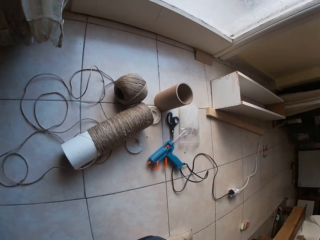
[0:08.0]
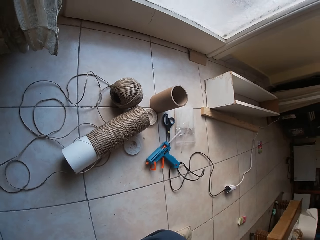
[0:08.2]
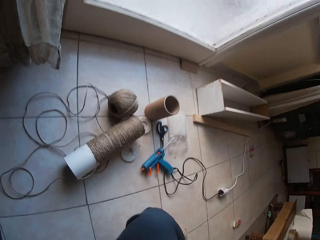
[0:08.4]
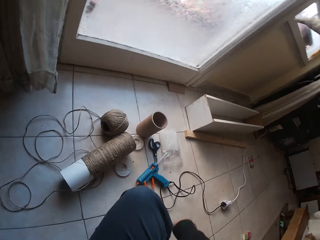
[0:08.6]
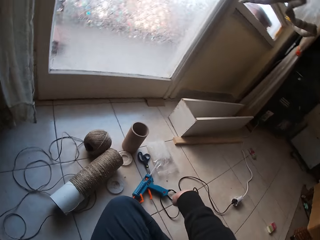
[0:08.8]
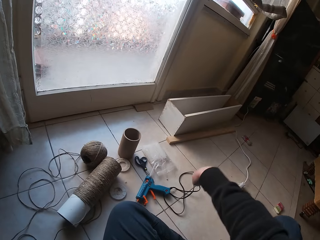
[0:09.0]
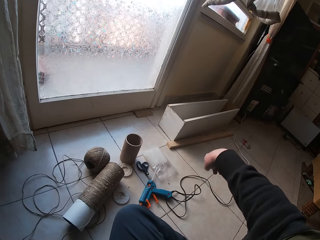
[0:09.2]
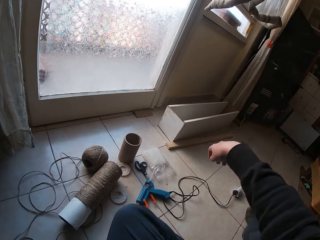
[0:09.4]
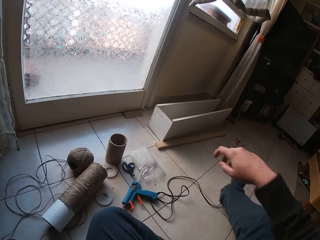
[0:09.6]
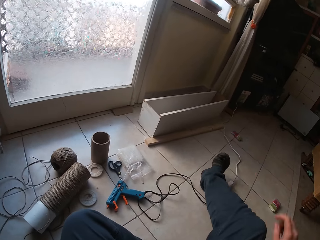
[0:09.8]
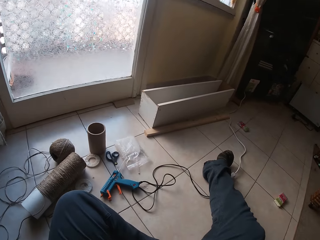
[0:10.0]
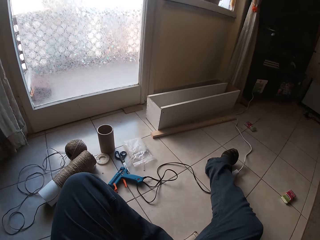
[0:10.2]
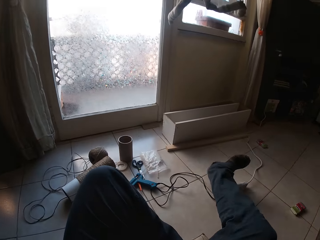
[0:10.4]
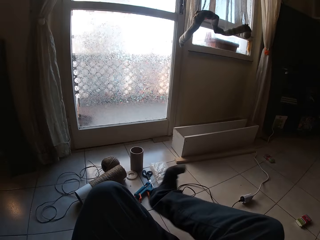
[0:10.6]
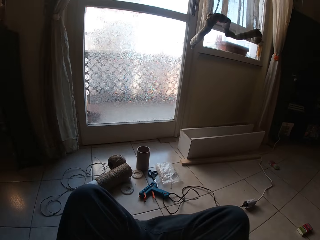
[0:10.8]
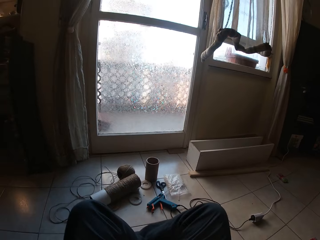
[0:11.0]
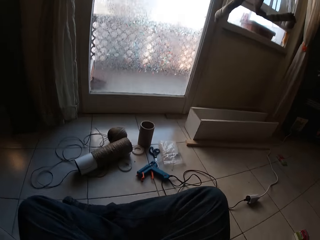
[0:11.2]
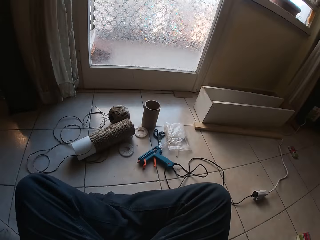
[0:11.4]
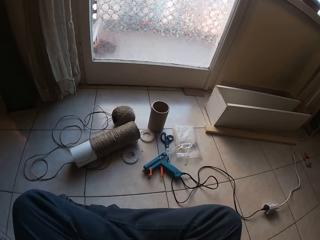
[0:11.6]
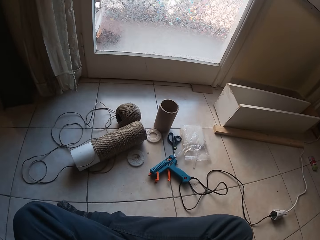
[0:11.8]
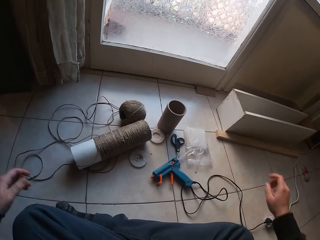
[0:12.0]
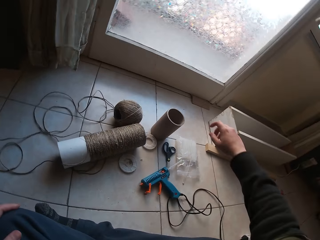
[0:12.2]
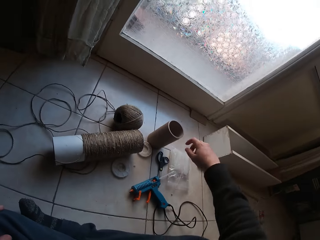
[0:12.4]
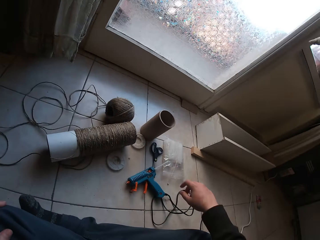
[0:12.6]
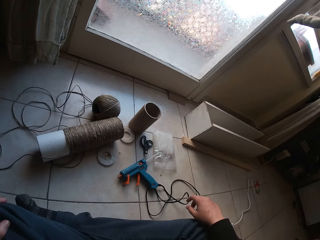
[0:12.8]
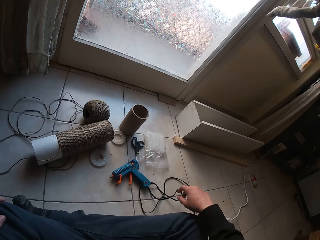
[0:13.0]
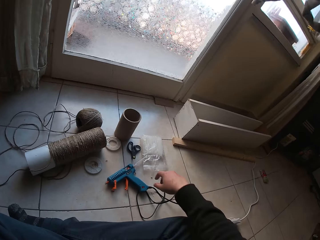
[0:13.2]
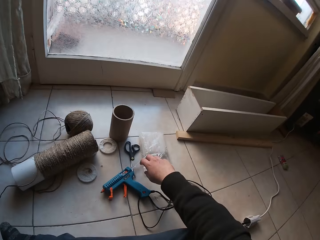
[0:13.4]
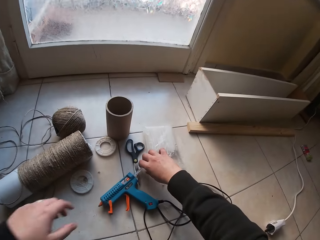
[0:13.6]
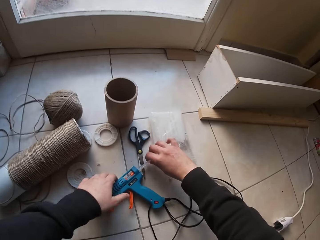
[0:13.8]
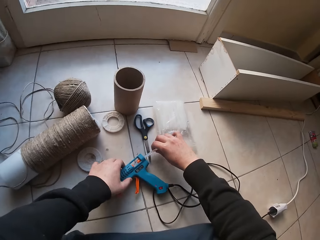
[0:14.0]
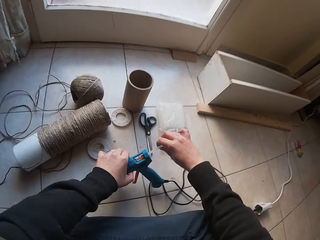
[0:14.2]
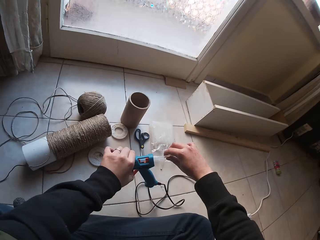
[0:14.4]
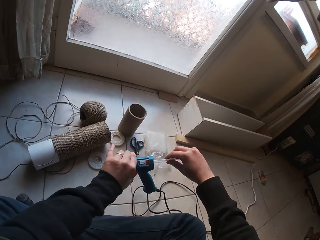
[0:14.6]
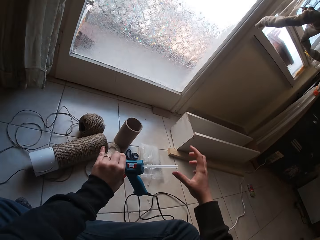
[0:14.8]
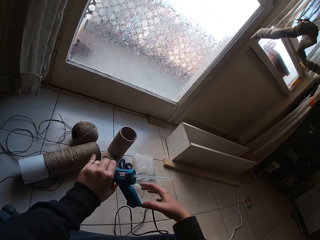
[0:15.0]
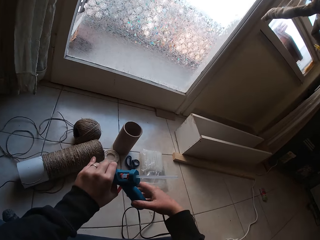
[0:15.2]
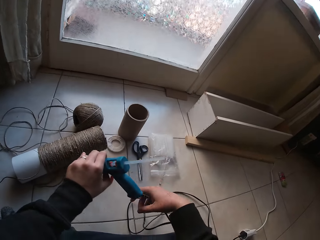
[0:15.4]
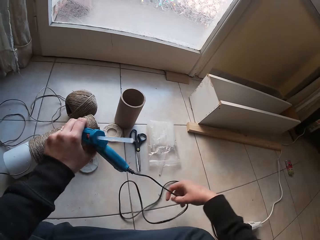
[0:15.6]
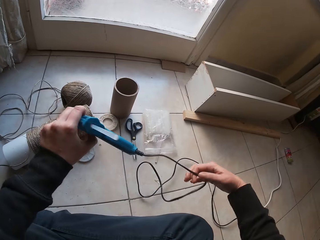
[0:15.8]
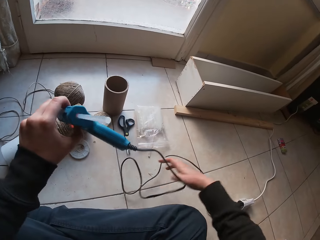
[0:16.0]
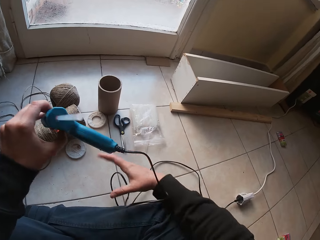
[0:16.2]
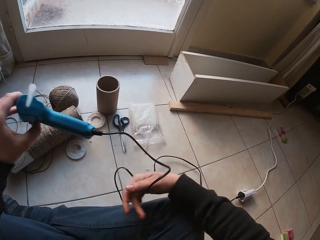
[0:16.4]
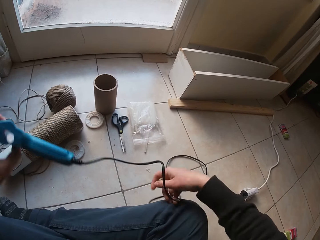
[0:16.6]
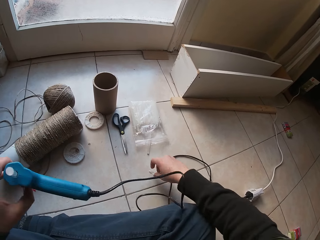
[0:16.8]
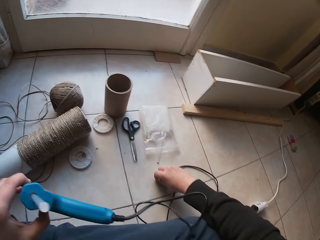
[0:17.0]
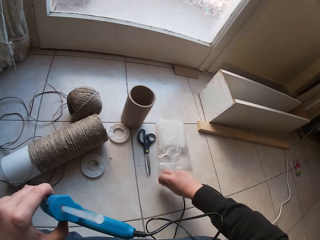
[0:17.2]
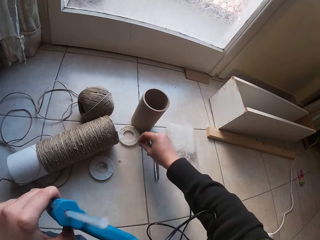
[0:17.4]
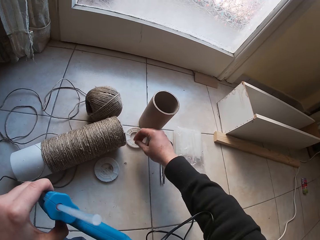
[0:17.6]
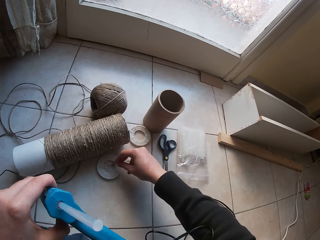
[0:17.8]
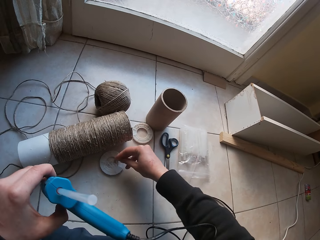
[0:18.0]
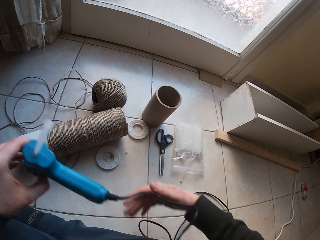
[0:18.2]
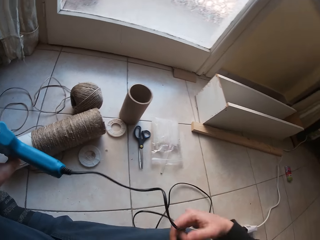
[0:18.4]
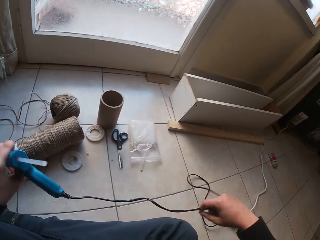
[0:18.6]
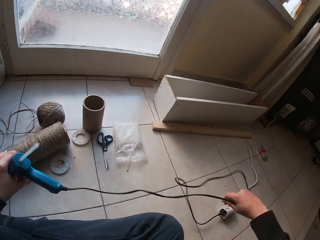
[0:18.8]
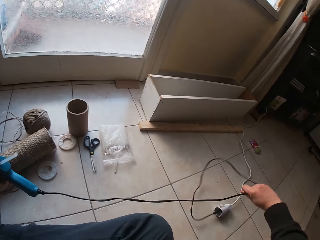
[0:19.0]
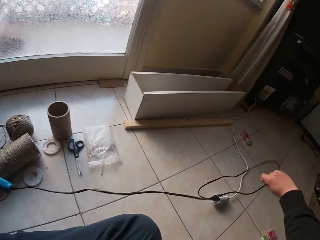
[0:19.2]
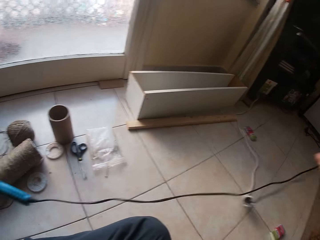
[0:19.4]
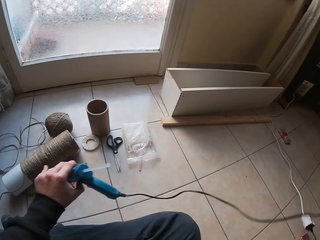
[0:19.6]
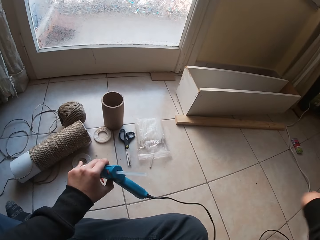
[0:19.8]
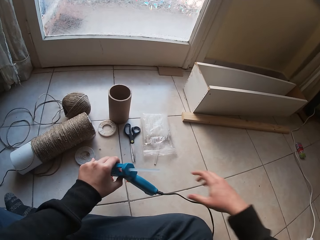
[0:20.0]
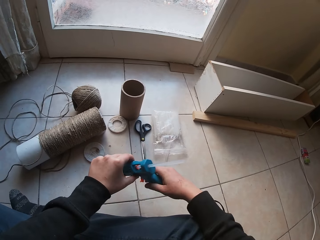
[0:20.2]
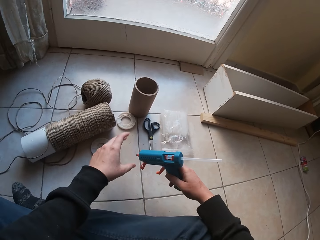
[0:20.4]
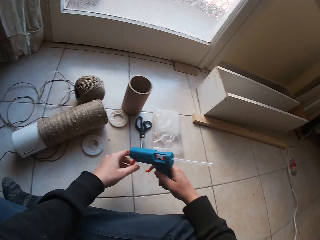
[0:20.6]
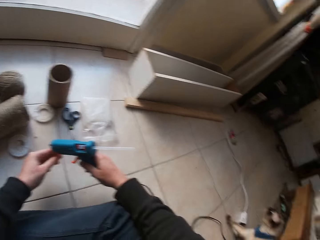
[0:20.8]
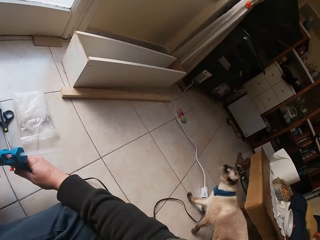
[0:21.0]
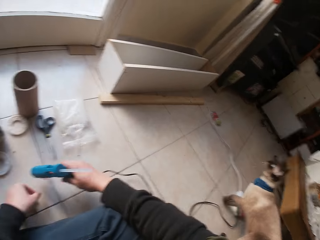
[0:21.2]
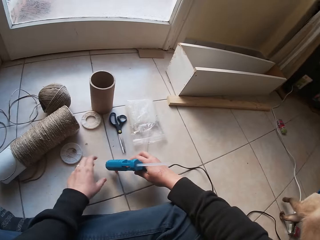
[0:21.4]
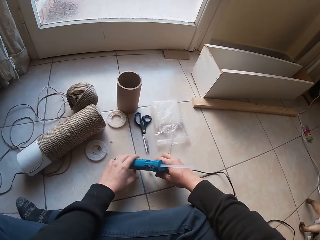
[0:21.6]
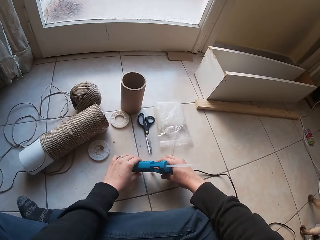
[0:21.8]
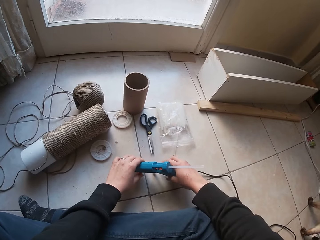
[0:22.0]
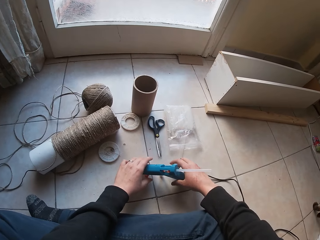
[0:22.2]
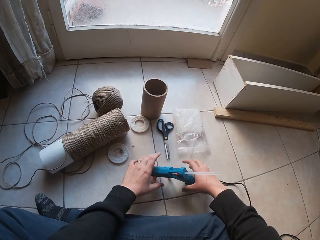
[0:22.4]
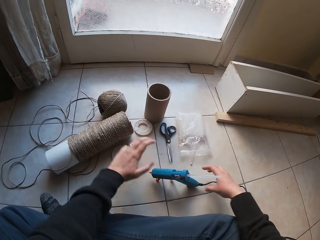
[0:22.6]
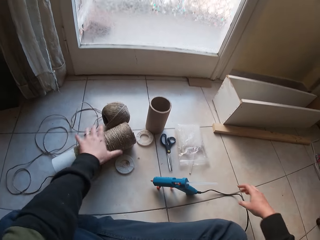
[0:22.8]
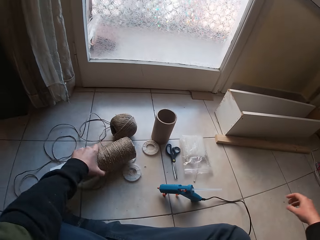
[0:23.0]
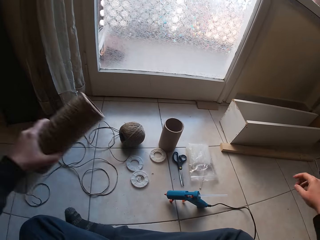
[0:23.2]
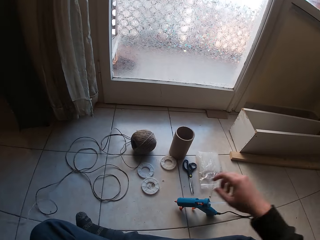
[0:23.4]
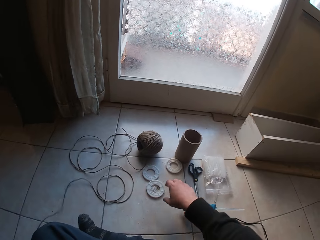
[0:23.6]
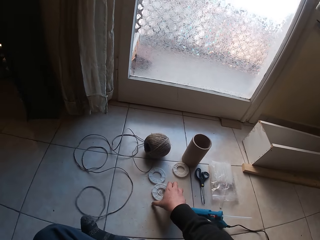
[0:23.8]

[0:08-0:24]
The camera wearer sits on the floor. He stretches his right leg on the floor and folds both legs on the floor. He holds the glue gun on the floor with his right hand. He fixes a glue gun stick with the right hand. He picks up the glue gun on the floor with both hands. He holds the glue gun with the left hand. He adjusts the wire of the glue gun with his right hand. He picks up a nut from the floor with his right hand. He drops the nut in a container on the floor with his right hand. He adjusts the wire of the glue gun with his right hand. He holds the glue gun with the left hand. He drops the glue gun on the floor with both hands. He holds the glue gun with the right hand. He holds the glue gun with both hands. He grabs a twine or hemp string roll from the floor with his left hand.

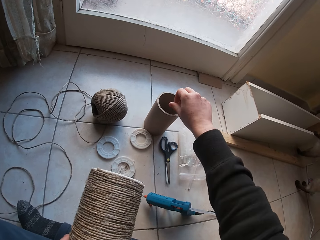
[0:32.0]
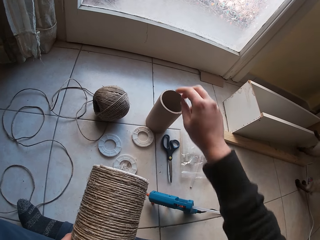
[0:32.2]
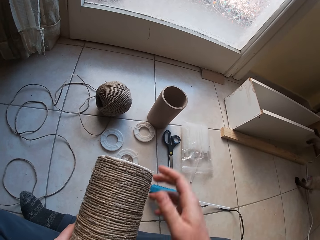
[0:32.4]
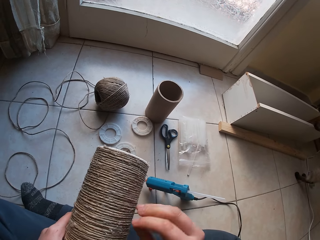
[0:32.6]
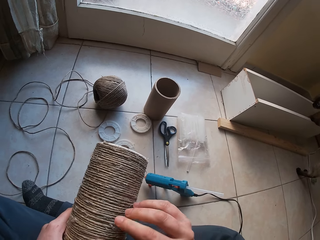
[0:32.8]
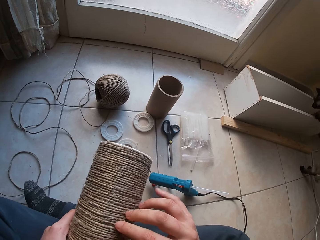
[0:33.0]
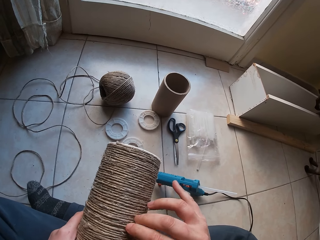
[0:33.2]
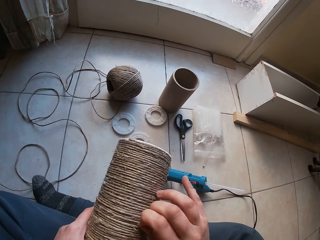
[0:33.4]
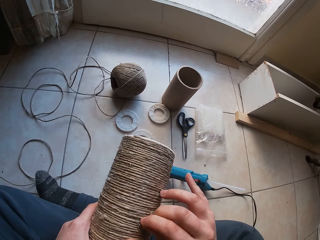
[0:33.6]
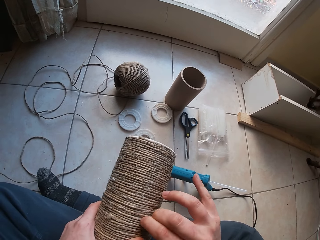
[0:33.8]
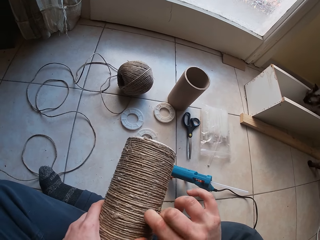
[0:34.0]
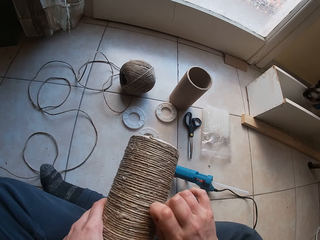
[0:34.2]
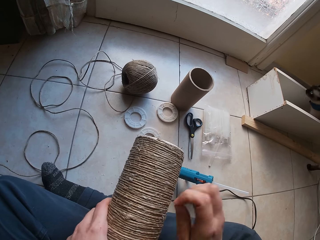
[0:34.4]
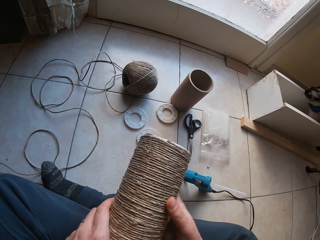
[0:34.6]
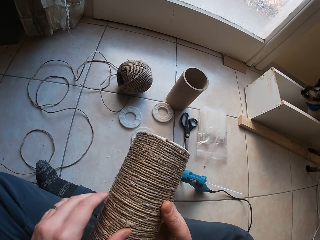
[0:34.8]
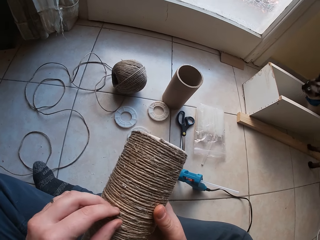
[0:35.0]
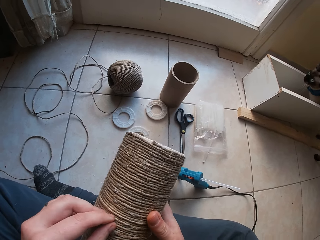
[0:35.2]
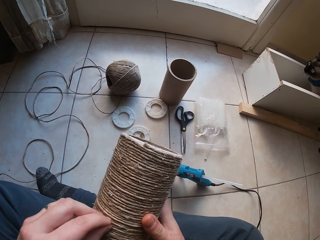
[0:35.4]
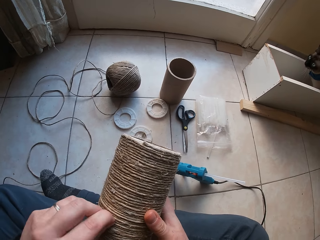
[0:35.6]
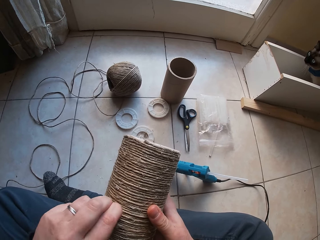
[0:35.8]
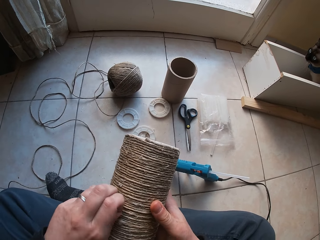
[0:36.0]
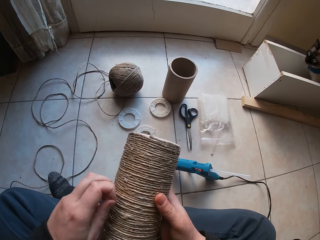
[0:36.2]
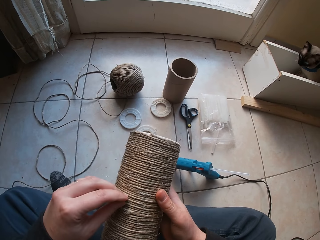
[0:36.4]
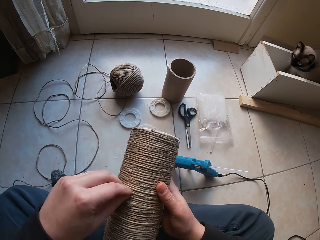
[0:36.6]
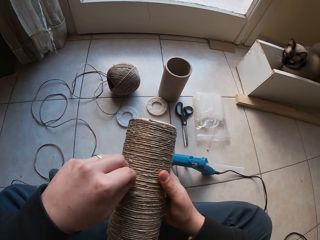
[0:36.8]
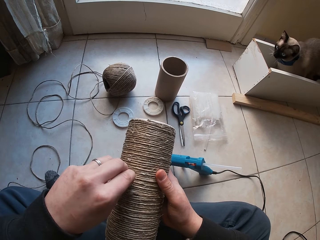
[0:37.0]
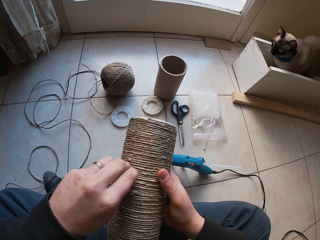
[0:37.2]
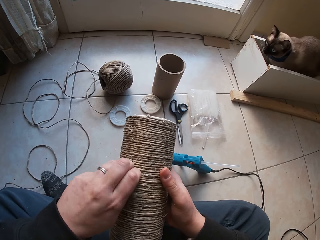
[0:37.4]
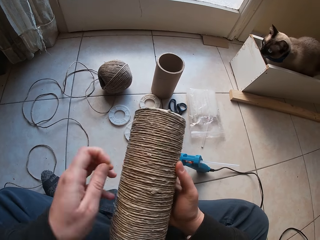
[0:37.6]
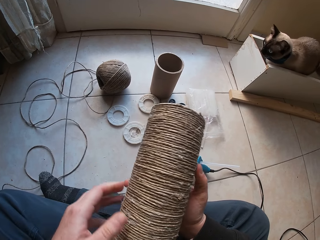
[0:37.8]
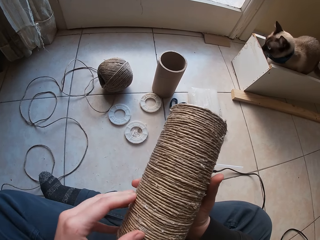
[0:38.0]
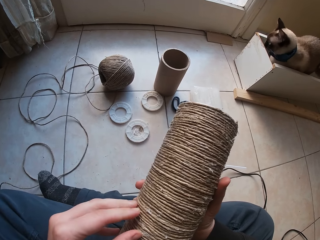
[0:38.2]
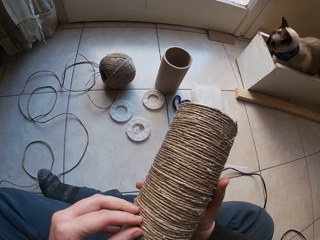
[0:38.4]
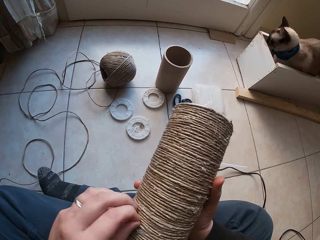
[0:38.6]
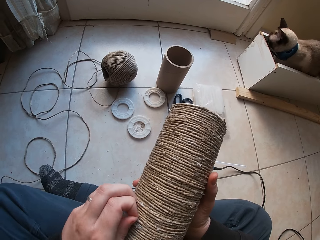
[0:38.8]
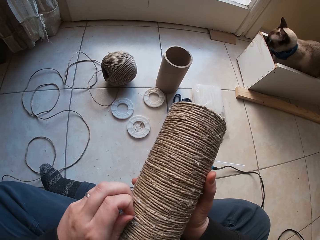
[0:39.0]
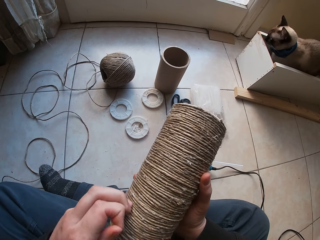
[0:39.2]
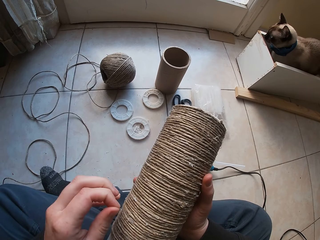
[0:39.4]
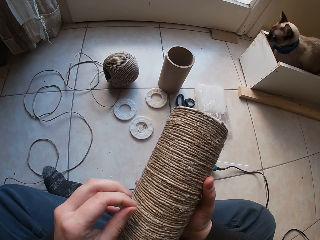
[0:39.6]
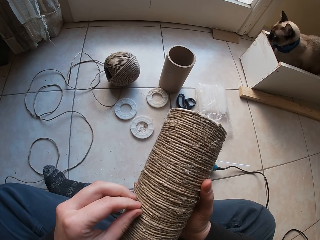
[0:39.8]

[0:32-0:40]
The camera wearer drops the shred in the cardboard tube with his right hand. He picks out a shred from the twine with his right hand. A cat plays around the camera wearer. The camera wearer picks out a shred from the twine with his left hand.
